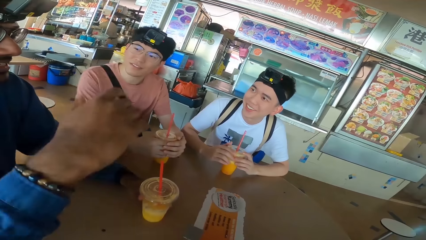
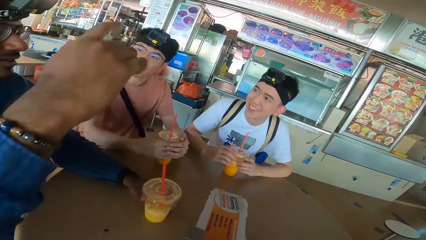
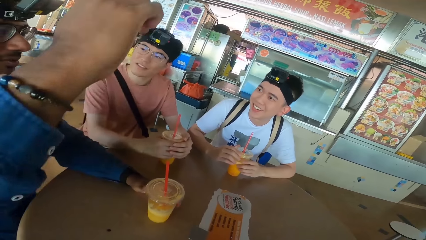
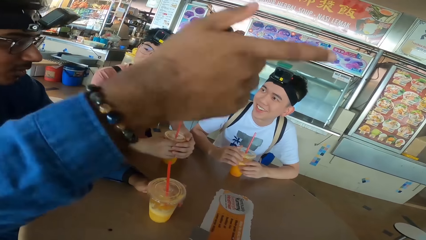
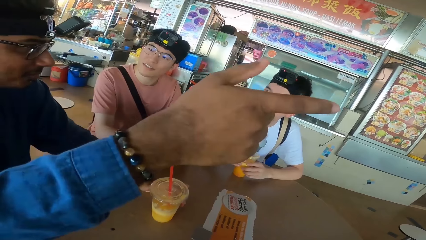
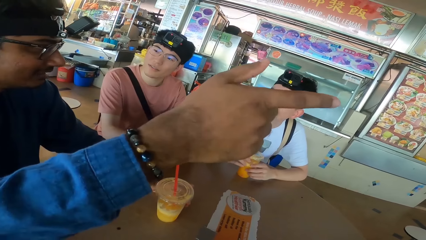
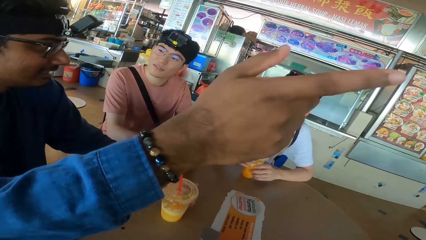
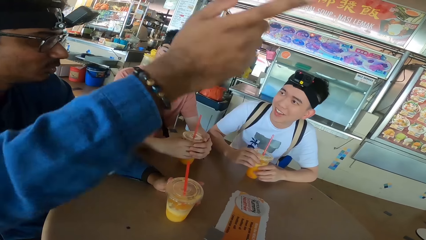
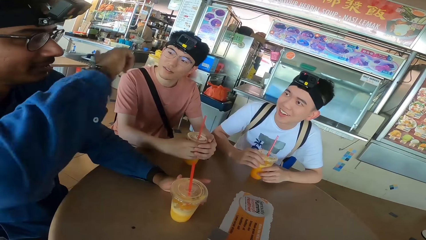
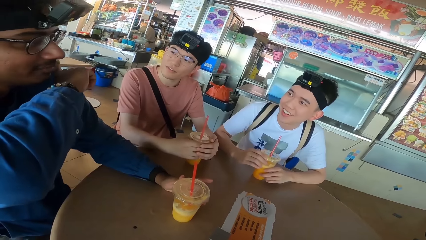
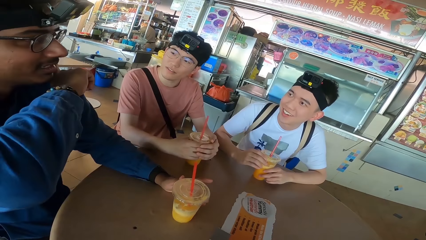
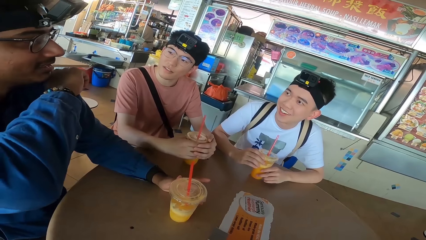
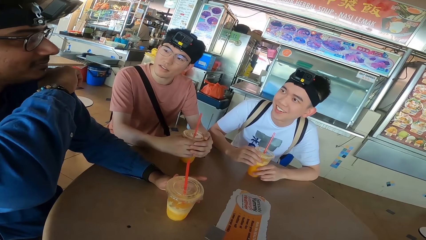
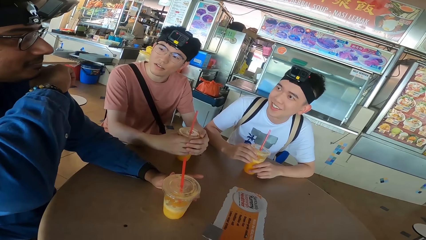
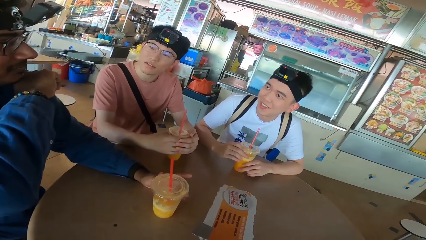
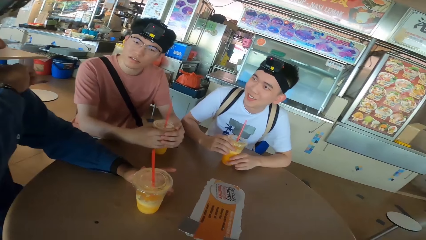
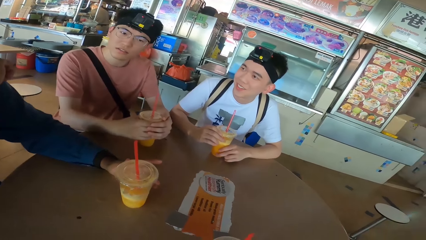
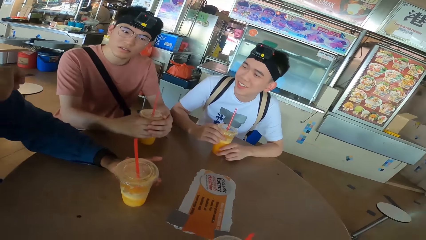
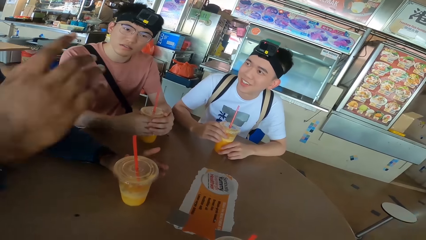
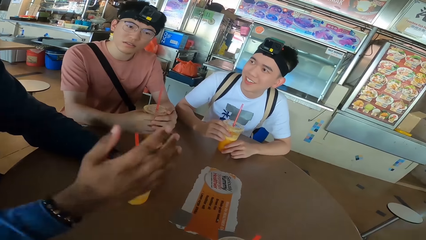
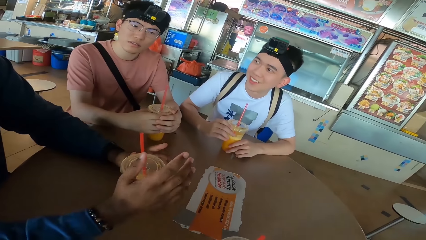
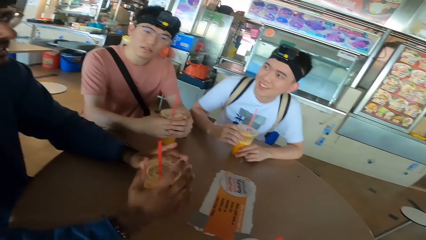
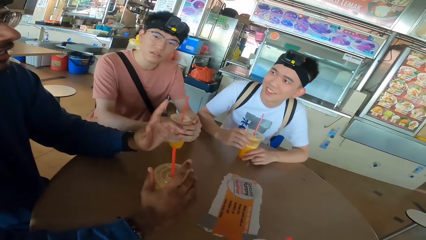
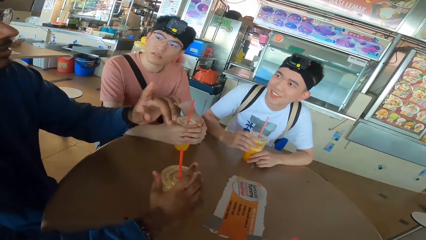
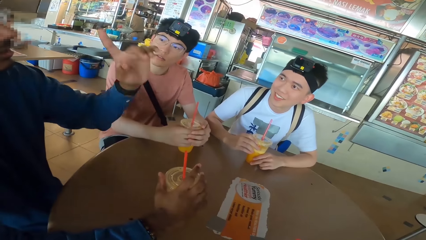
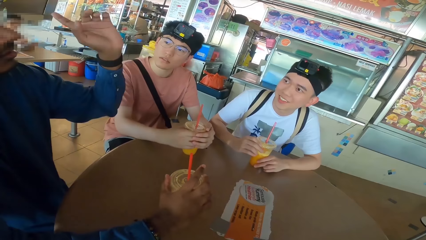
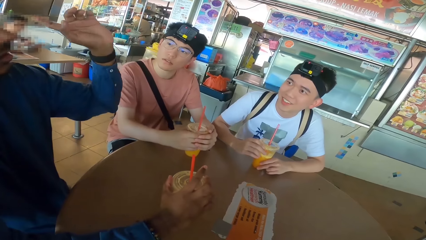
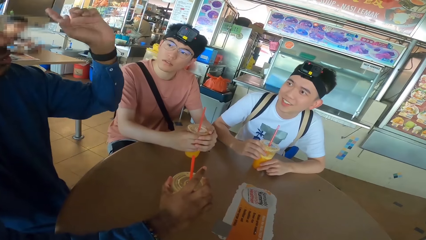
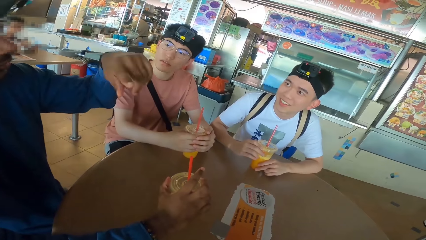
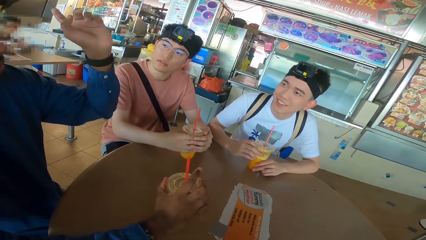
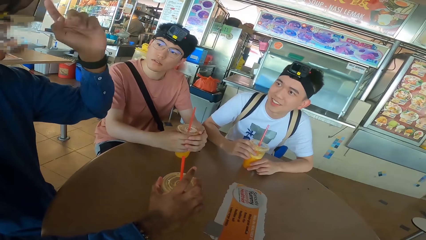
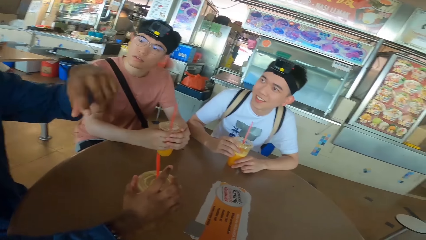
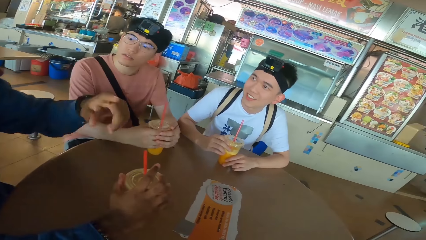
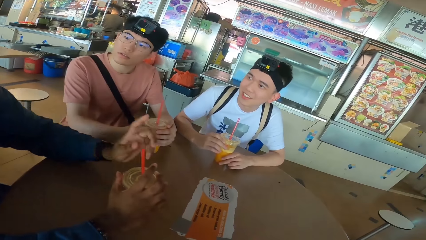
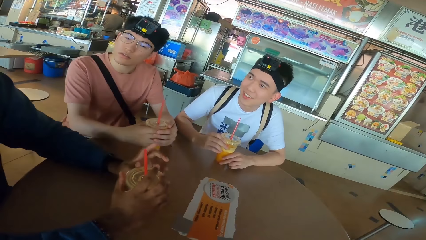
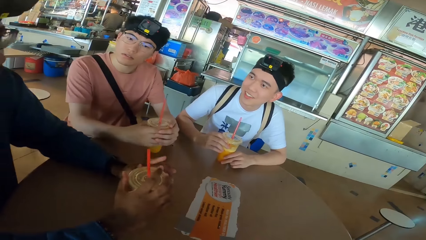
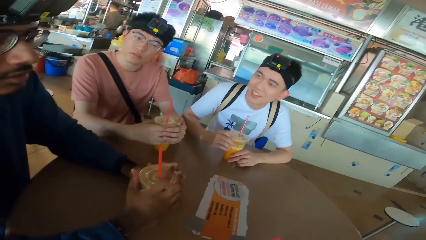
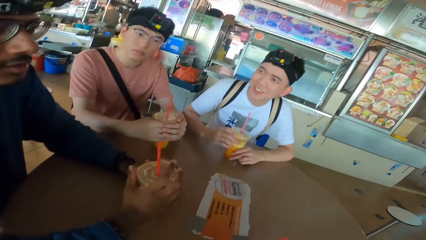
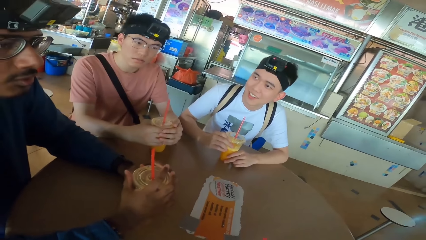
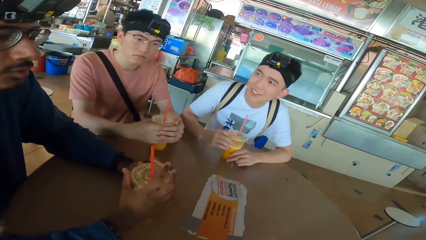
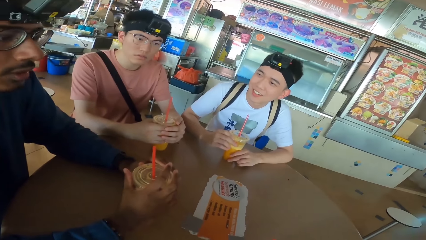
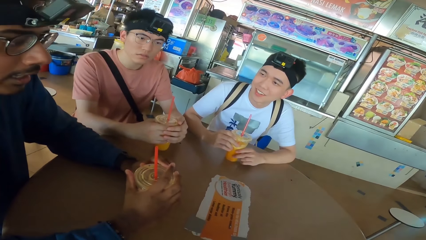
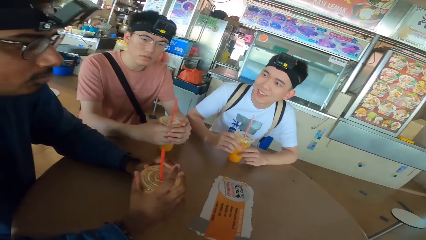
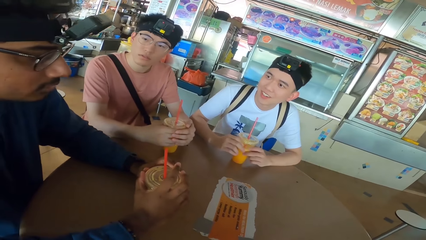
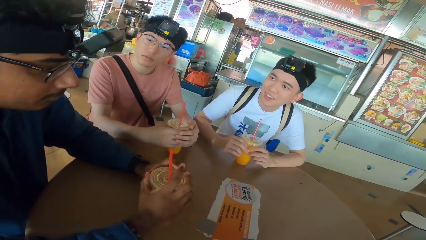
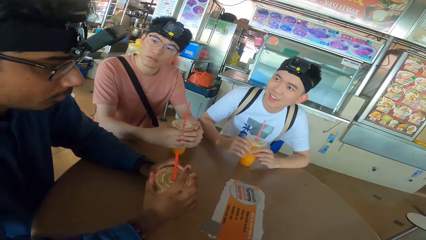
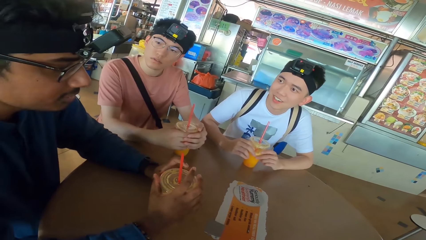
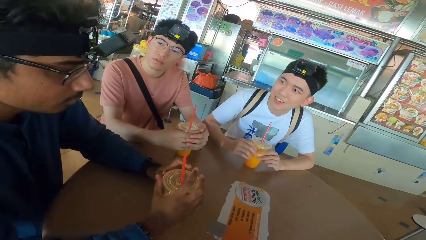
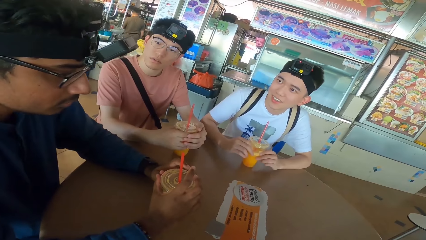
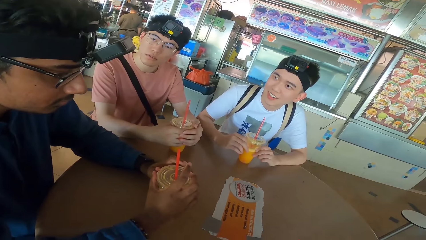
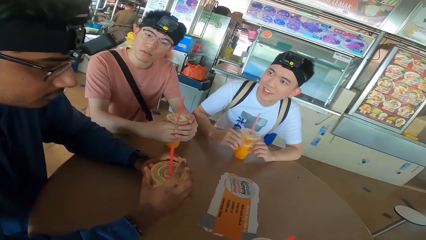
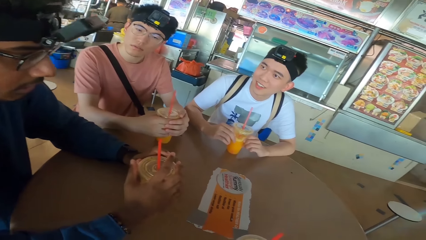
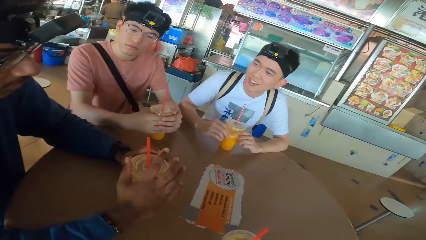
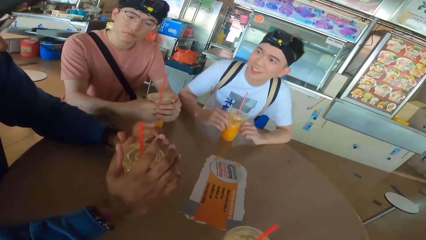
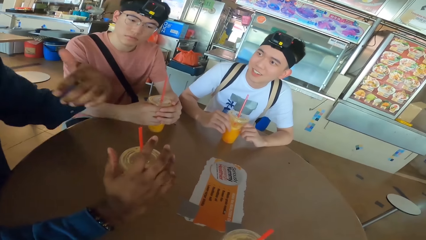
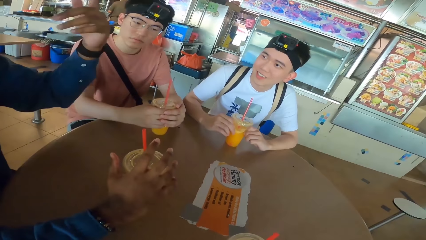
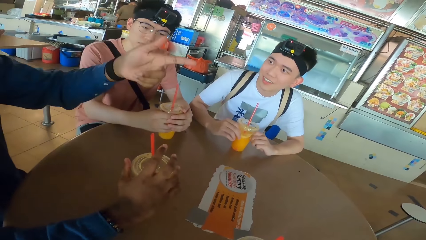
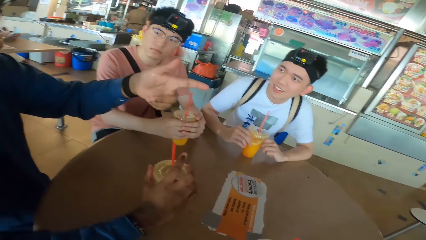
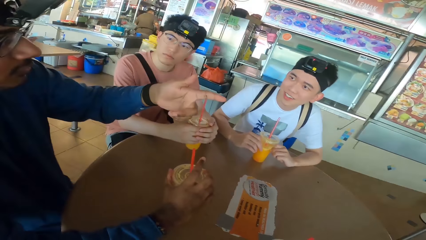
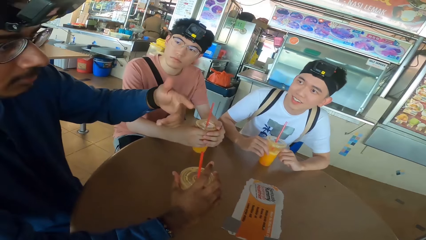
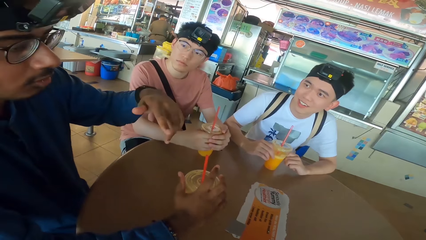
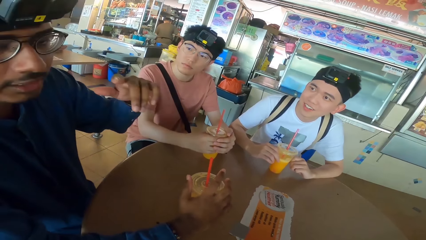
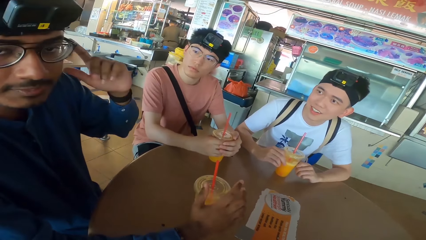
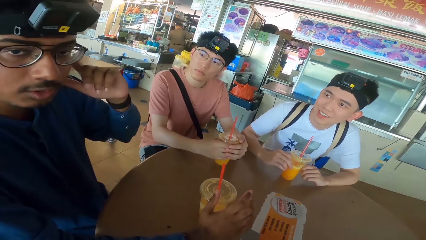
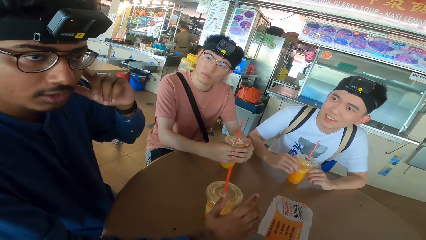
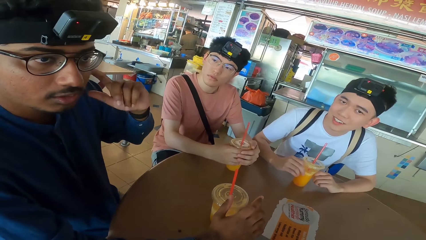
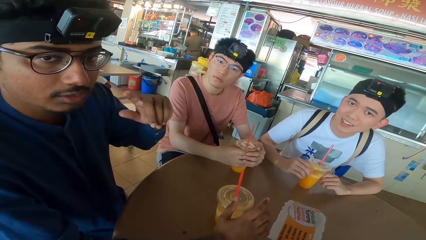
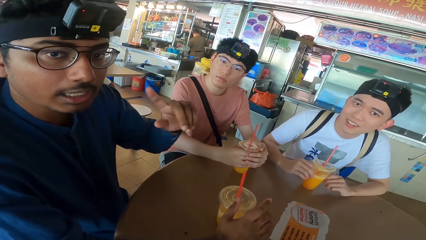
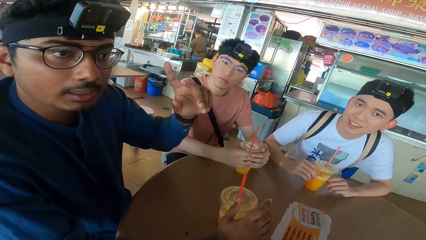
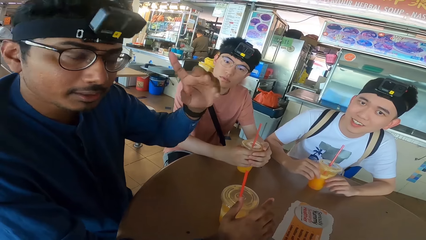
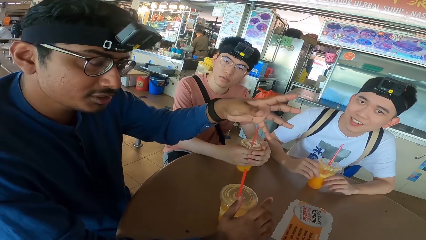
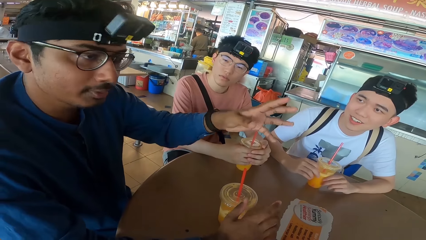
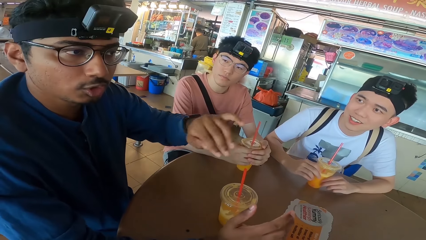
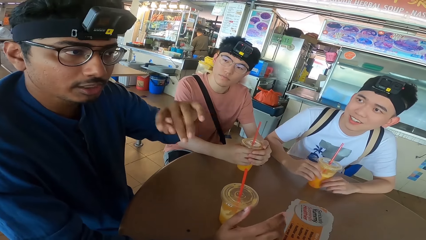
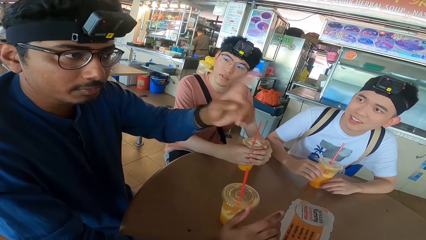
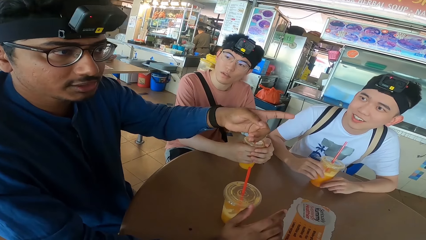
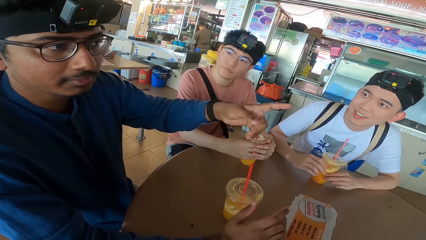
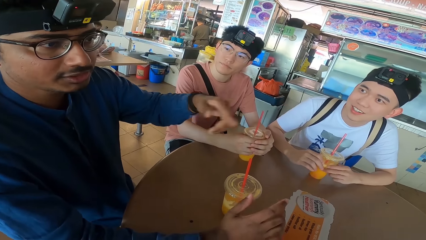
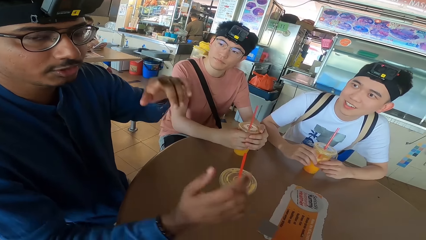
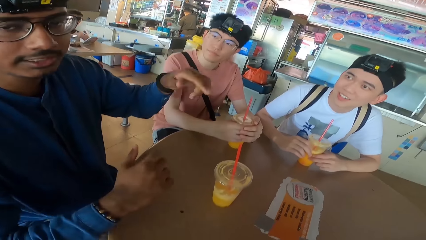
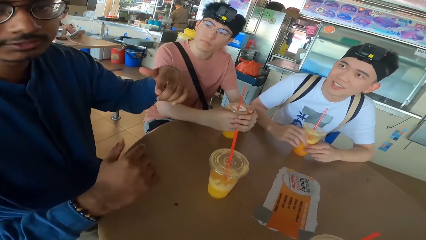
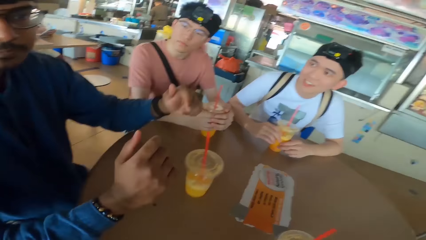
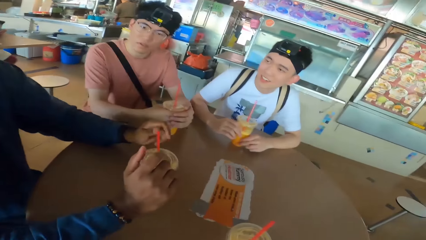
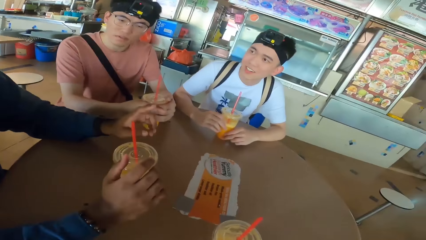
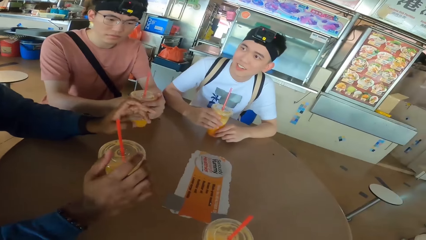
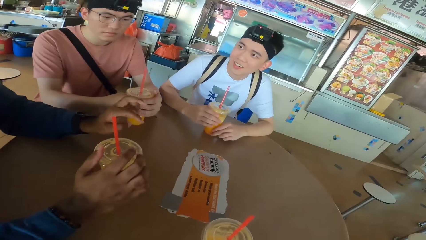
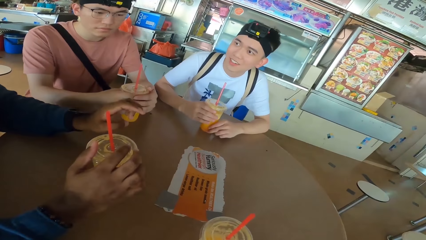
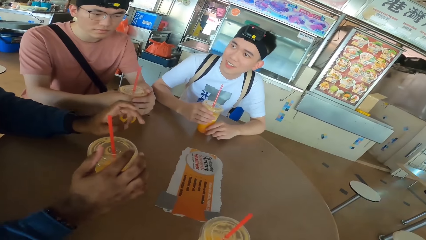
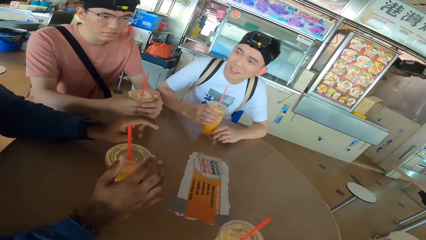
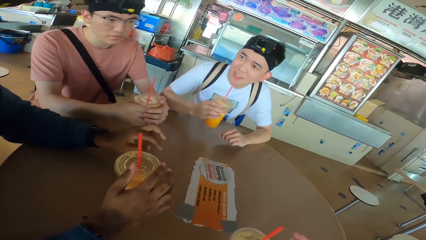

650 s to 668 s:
A man holds his juice. Another man raises his hand up. The second man converses with the first man. The camera wearer looks at the second man. A third man looks at the second man. The first man looks at the second man. The second man points around. The first man responds to the second man. The second man puts his hand on the table. The camera wearer looks at the first man. The second man raises his hand up. He puts his hand on the table and holds a drink. The camera wearer looks at the second man. The second man talks. He points around and places his hand on the table. The third man looks at the table.
